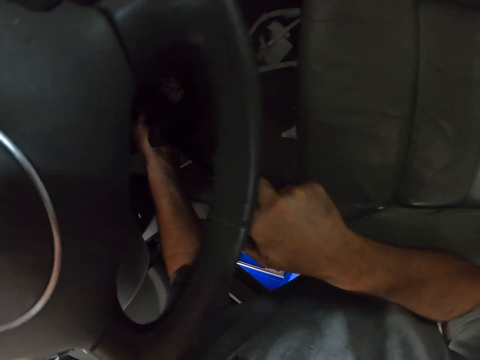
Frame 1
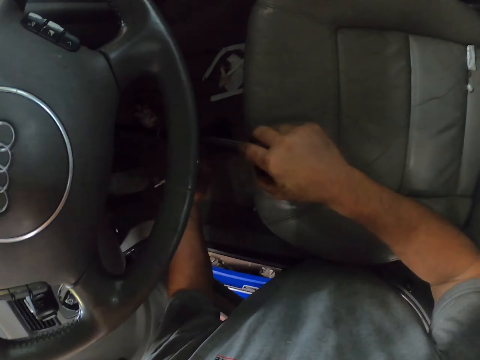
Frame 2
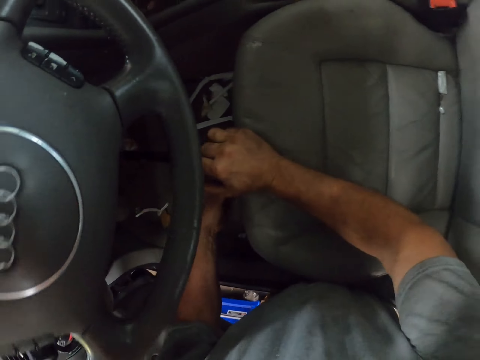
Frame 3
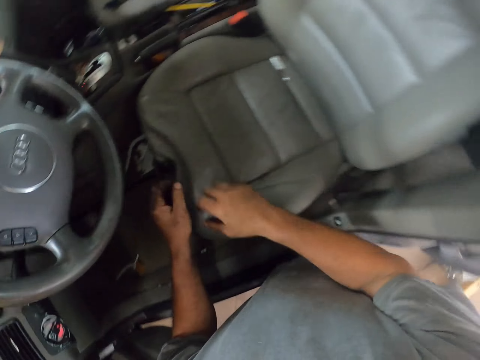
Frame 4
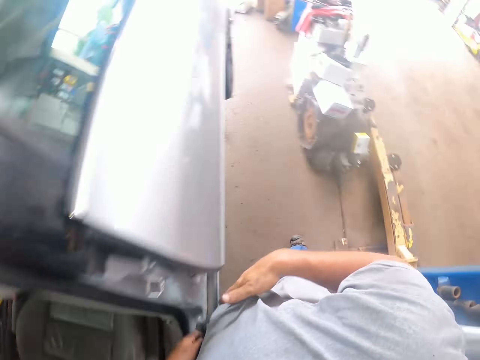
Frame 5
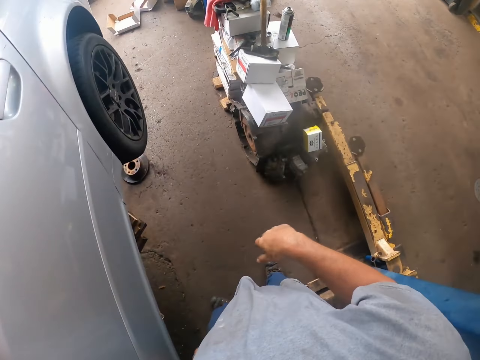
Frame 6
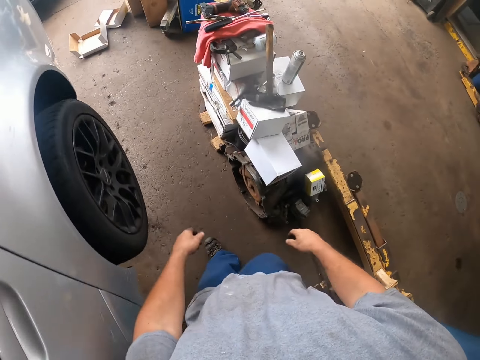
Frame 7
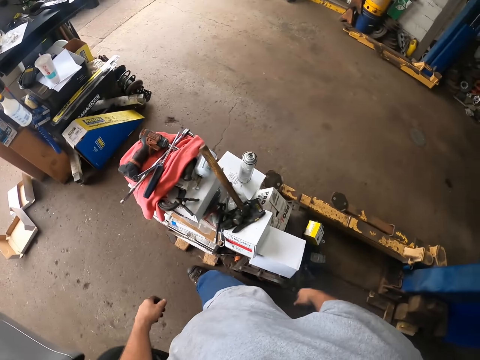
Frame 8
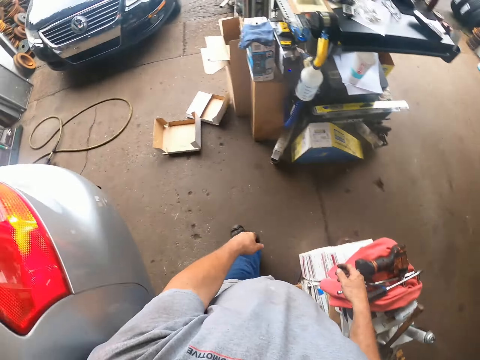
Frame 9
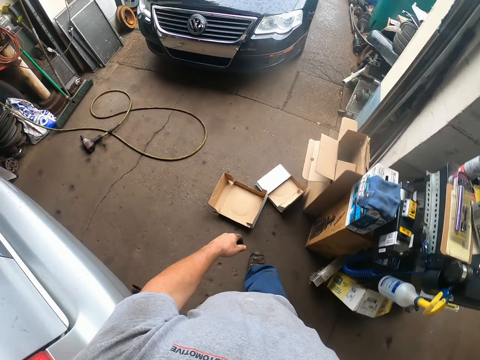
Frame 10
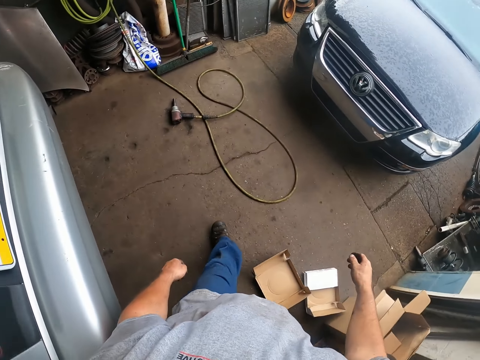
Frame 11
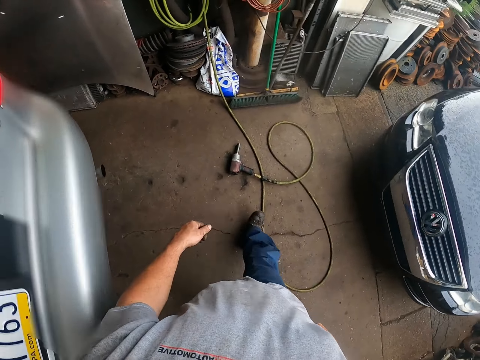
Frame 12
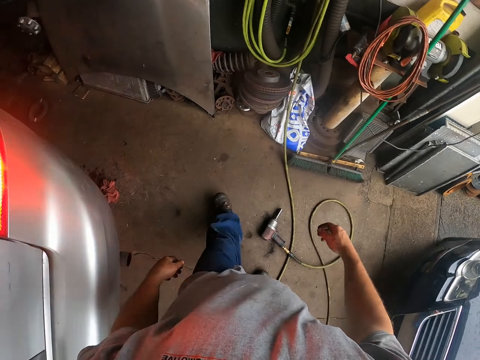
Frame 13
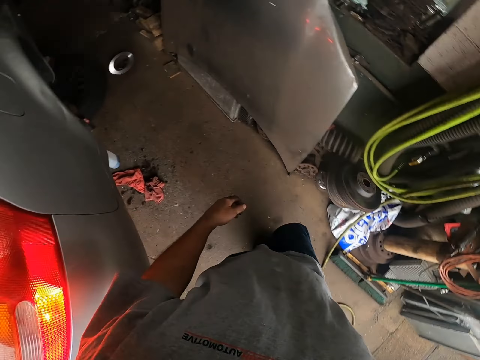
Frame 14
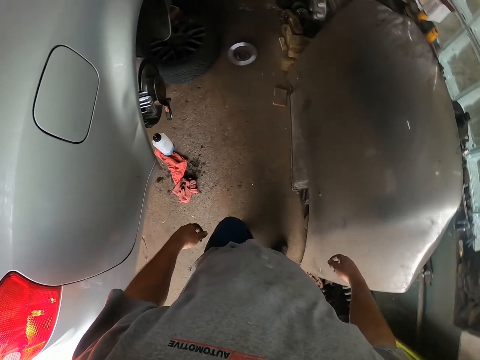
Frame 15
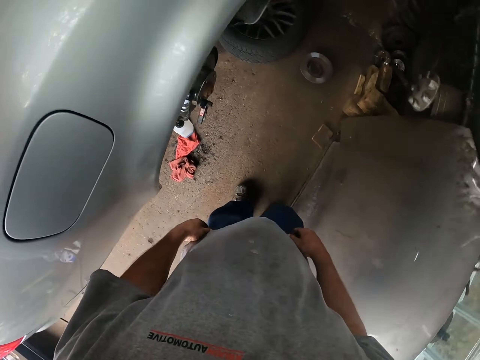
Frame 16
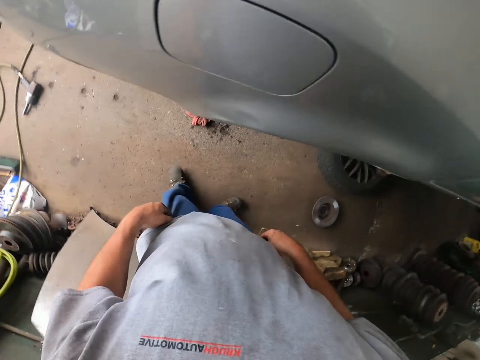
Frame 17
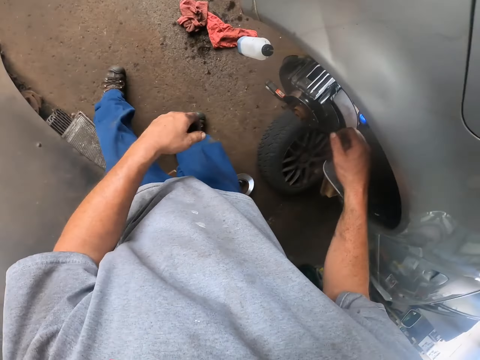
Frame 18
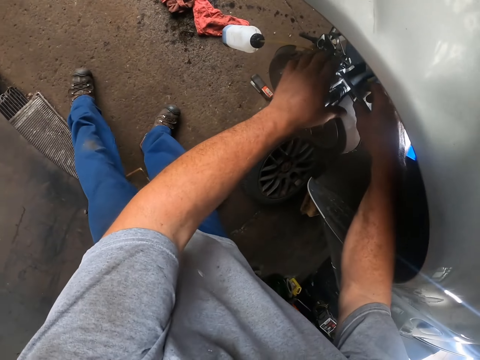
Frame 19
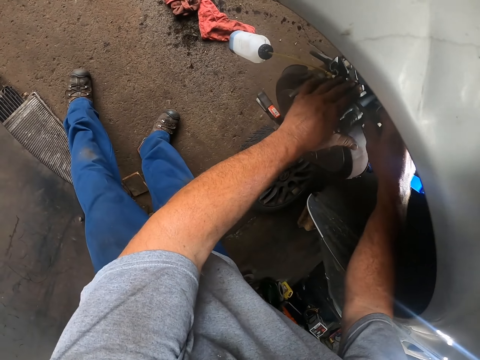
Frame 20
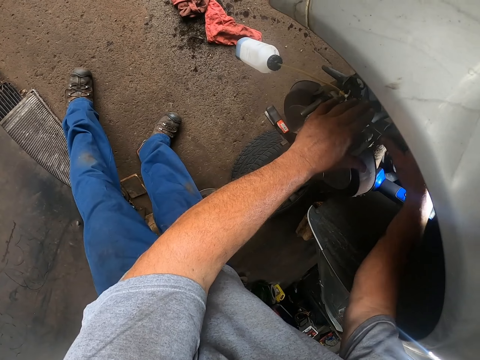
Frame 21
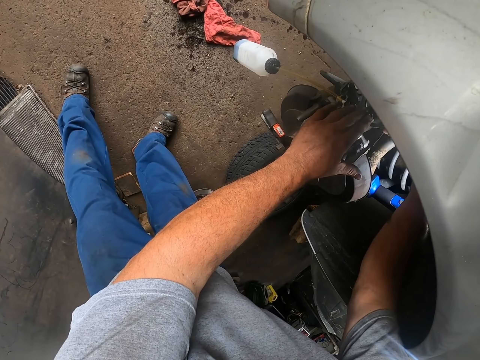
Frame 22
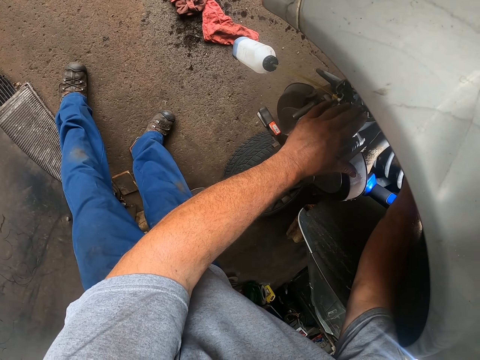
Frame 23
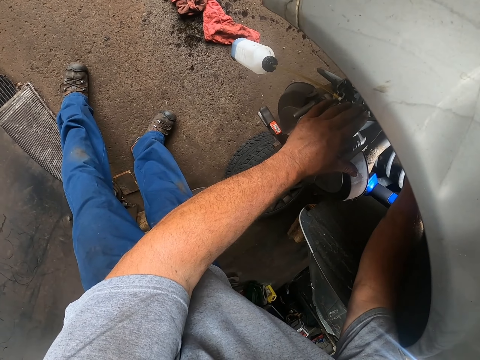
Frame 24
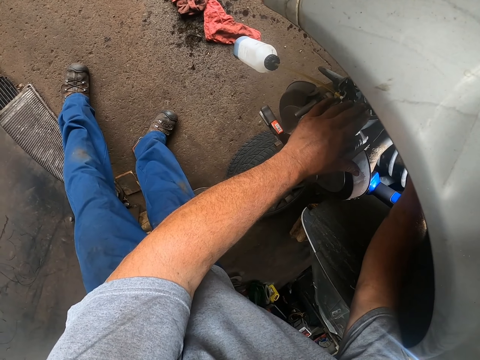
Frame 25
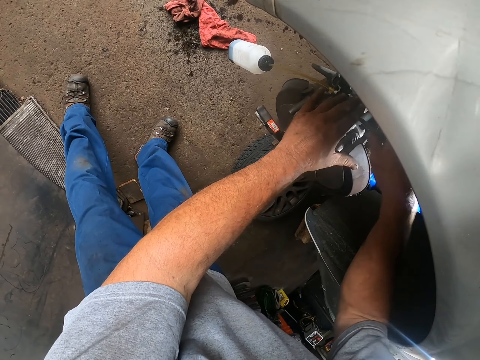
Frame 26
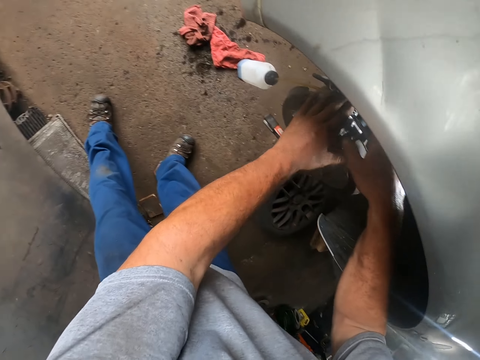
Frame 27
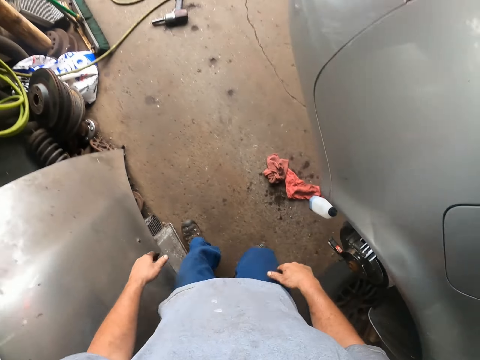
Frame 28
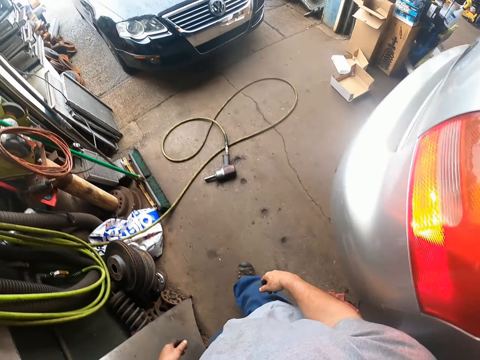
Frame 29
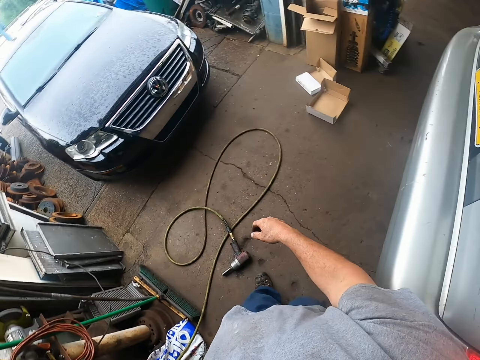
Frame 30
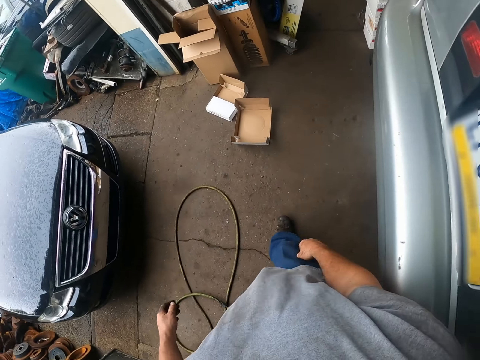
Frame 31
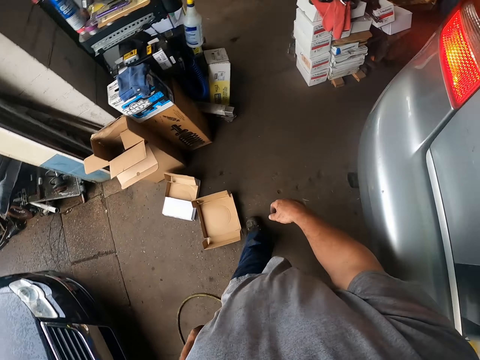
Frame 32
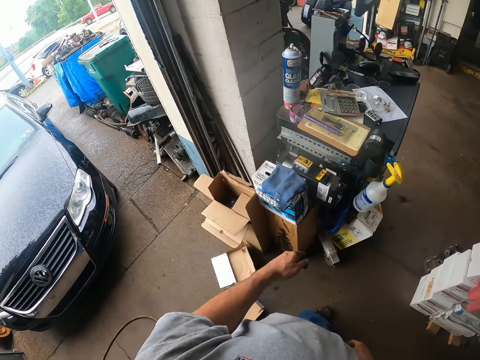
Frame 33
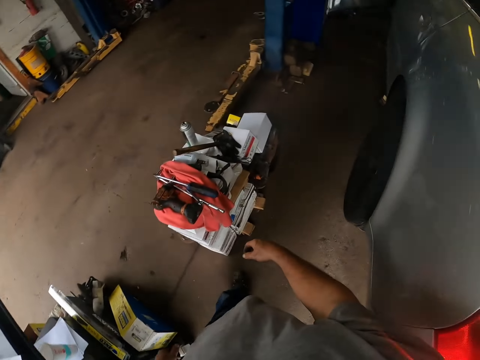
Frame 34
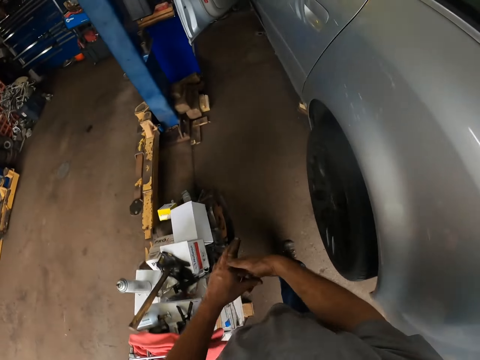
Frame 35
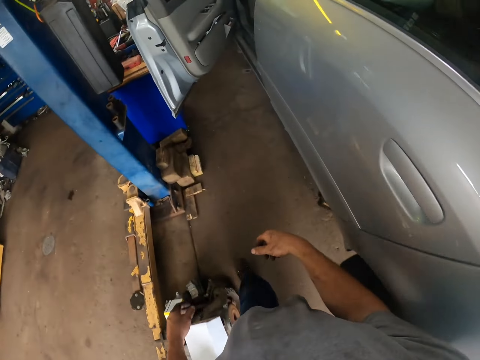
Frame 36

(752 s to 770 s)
The camera wearer walks around the garage. They bend down. They tighten the bolts. They touch the spanner. They walk around the garage.

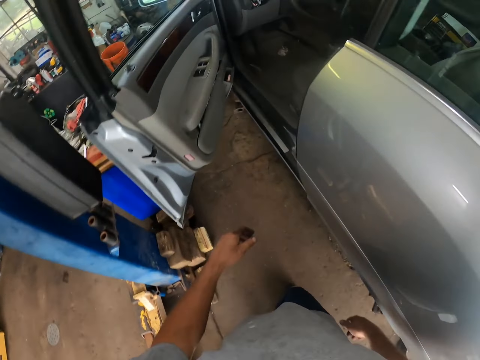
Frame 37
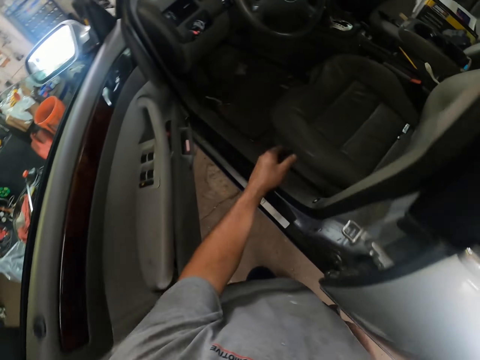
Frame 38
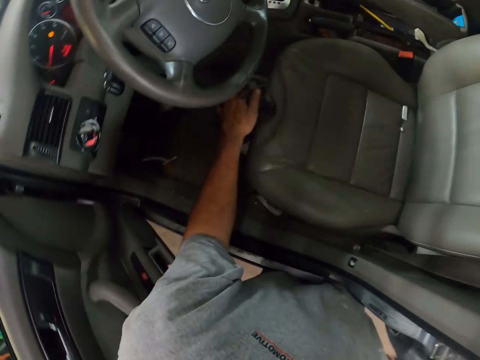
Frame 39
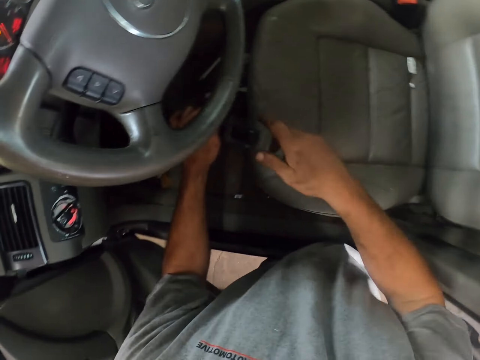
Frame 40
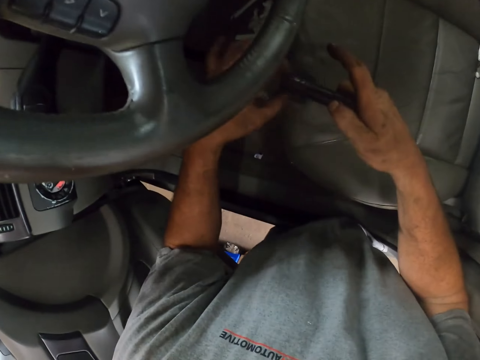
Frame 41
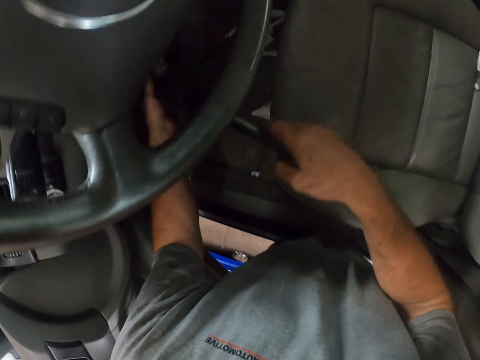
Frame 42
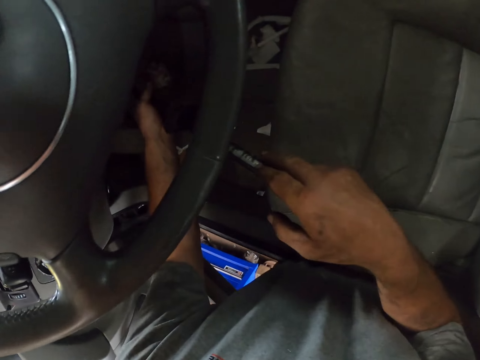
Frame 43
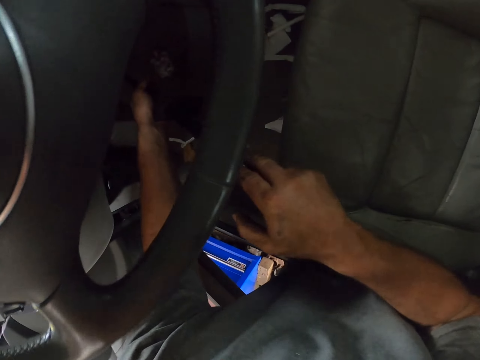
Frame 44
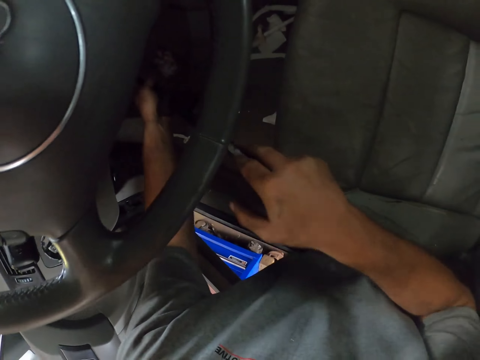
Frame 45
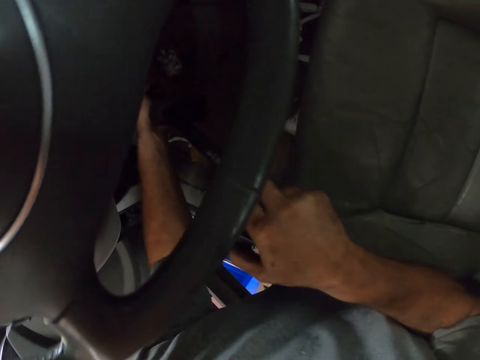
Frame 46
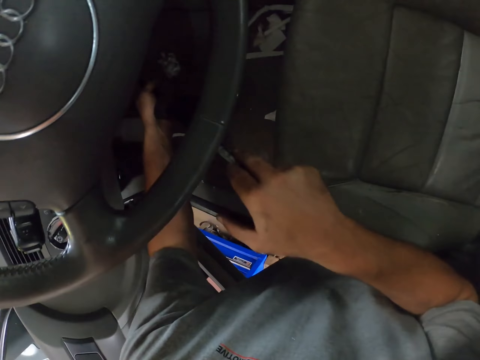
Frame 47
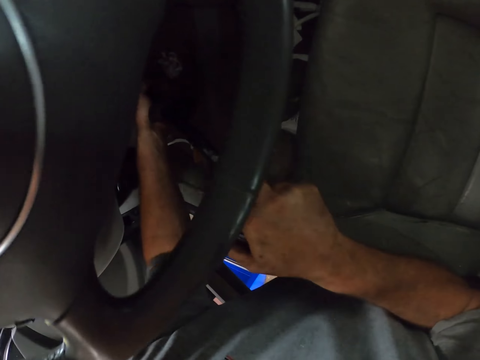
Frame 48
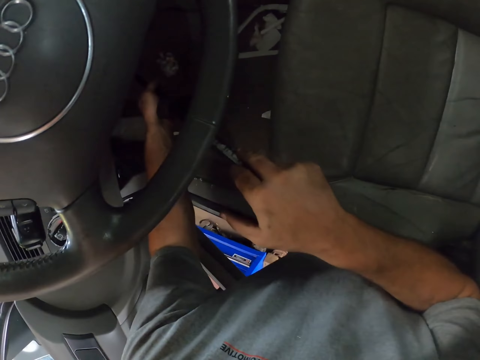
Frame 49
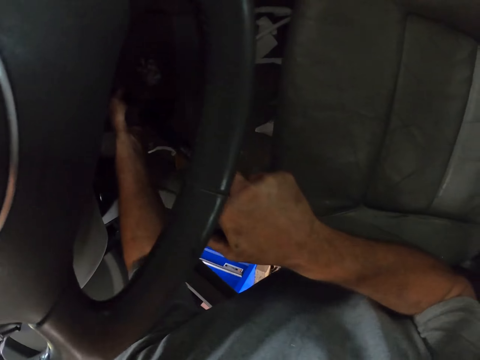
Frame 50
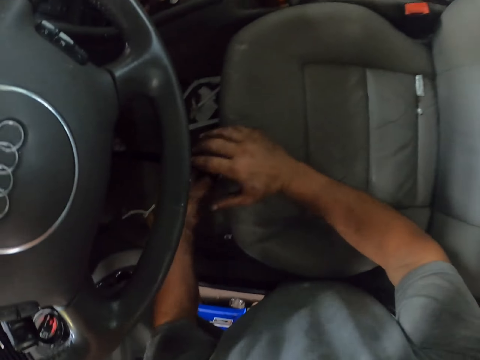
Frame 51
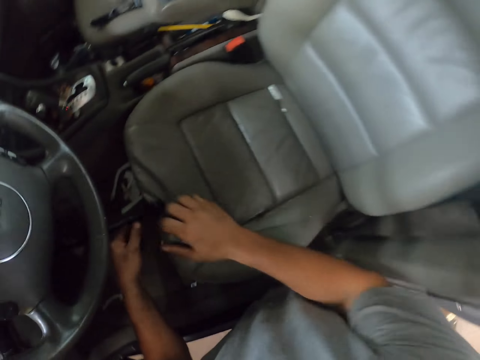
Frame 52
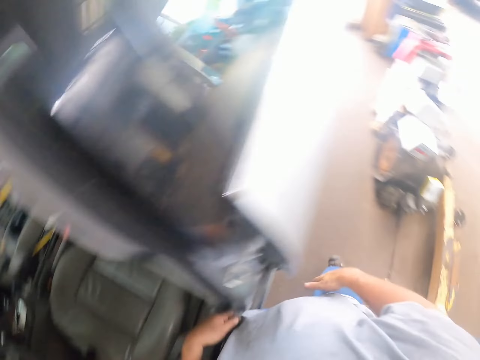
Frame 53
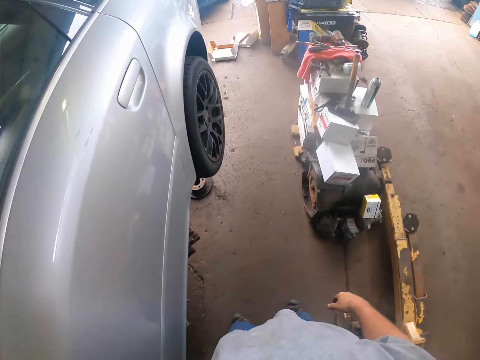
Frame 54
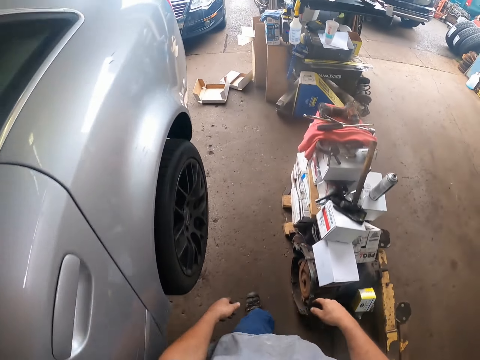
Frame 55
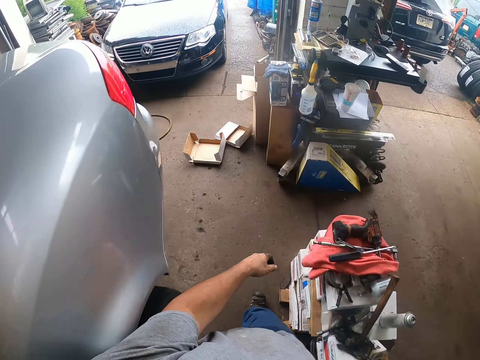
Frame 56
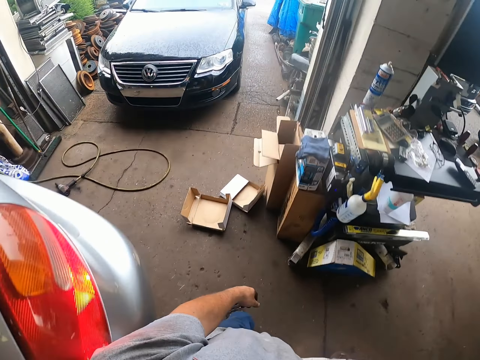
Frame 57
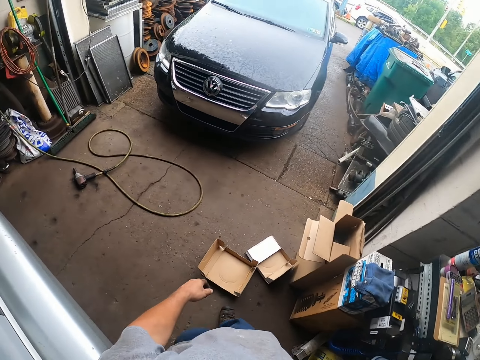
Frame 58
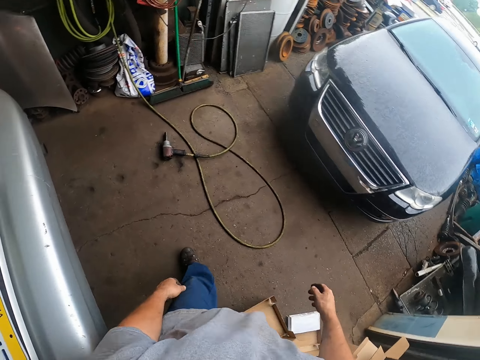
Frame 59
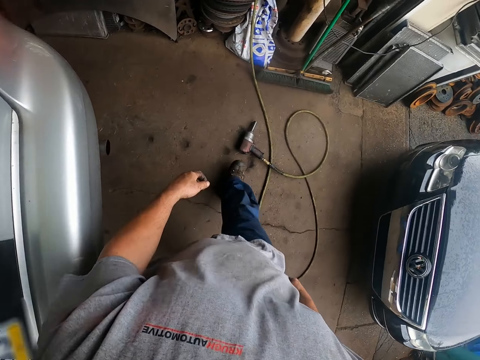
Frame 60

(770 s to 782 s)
The camera wearer touches the deep inch drive. They insert the metal instrument beneath the steering wheel. They fix the car with the deep inch drive. They walk around the garage.
